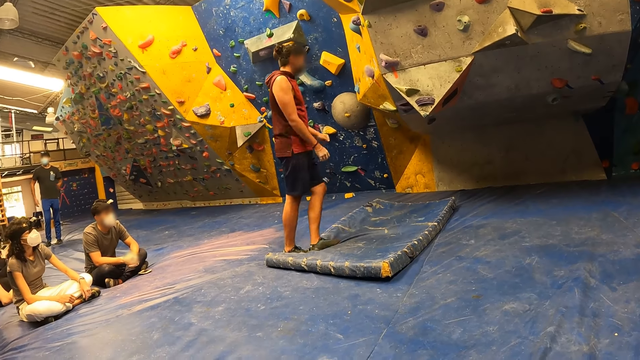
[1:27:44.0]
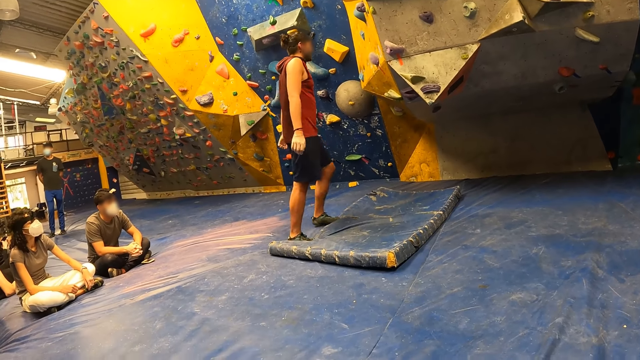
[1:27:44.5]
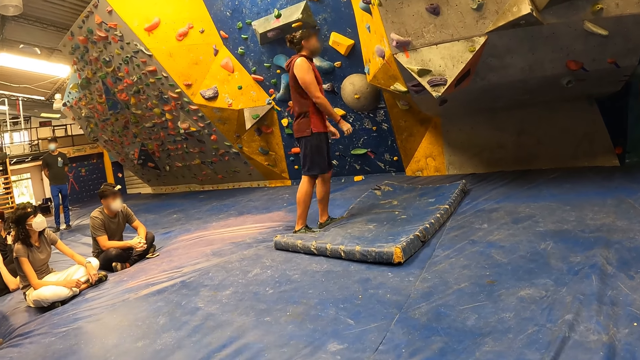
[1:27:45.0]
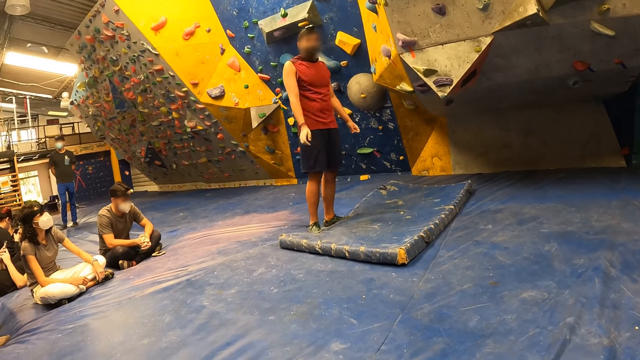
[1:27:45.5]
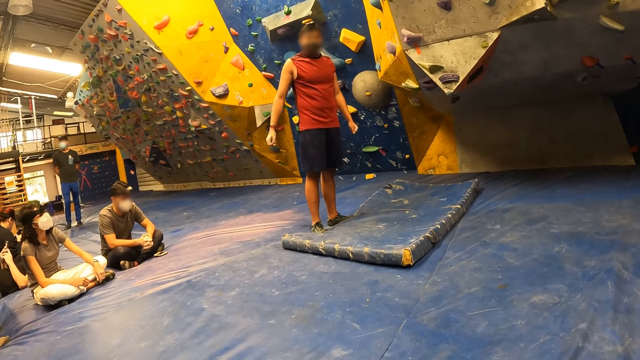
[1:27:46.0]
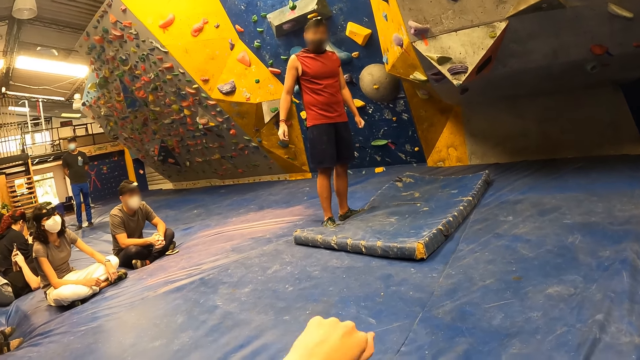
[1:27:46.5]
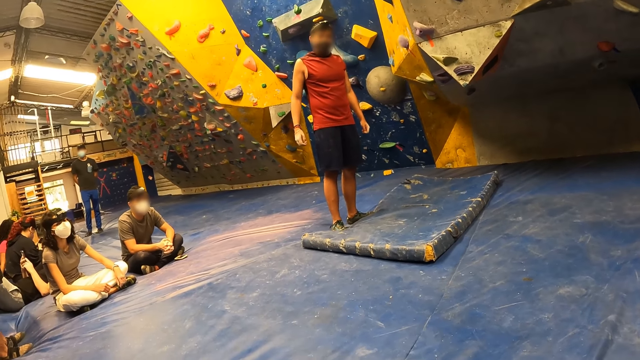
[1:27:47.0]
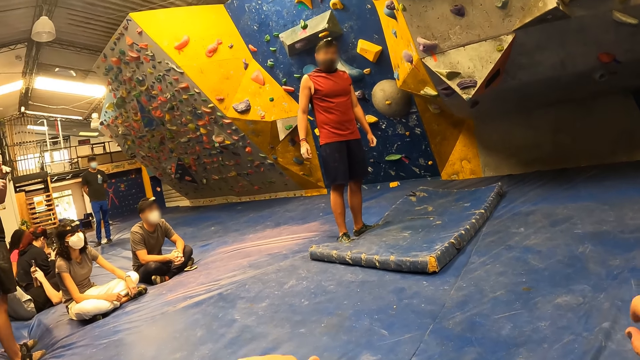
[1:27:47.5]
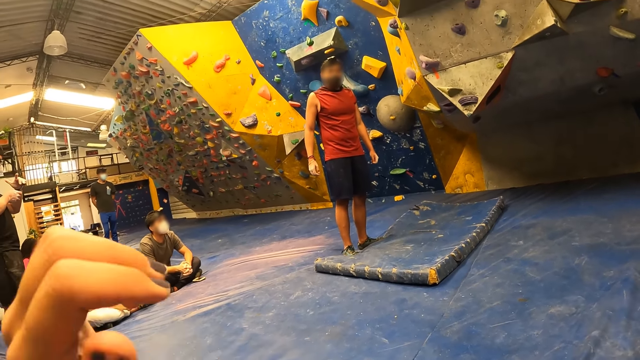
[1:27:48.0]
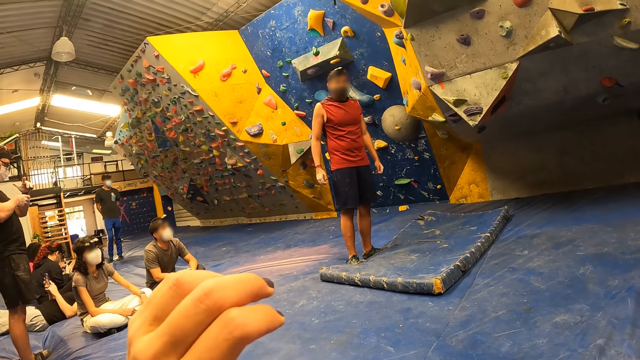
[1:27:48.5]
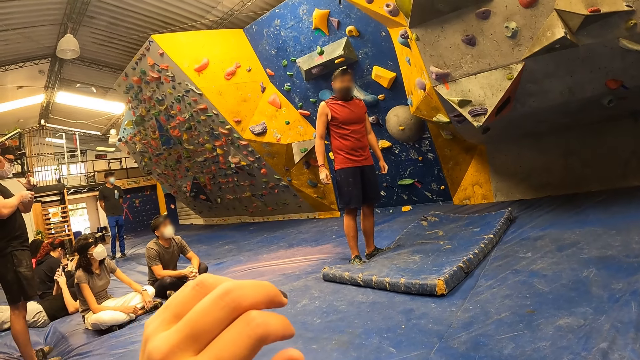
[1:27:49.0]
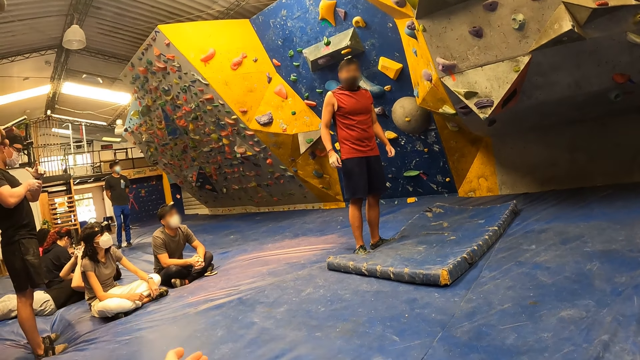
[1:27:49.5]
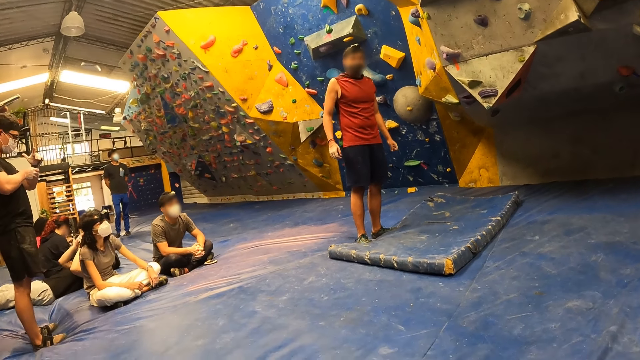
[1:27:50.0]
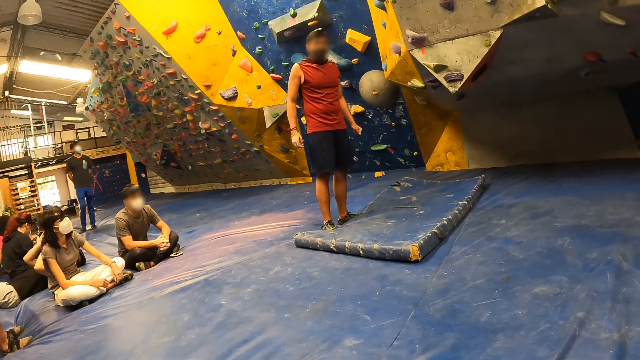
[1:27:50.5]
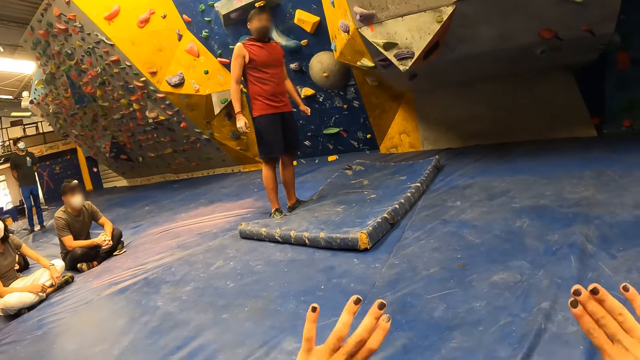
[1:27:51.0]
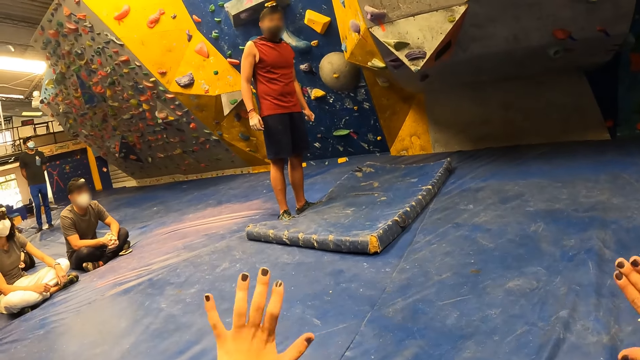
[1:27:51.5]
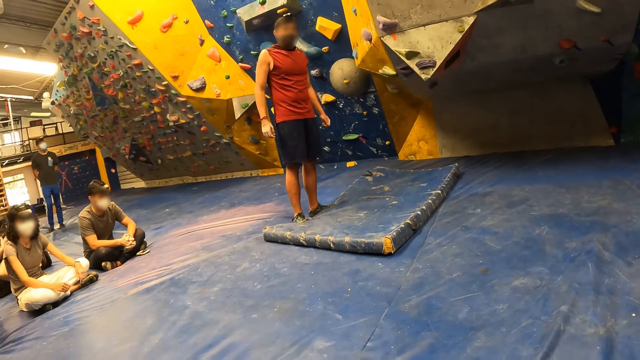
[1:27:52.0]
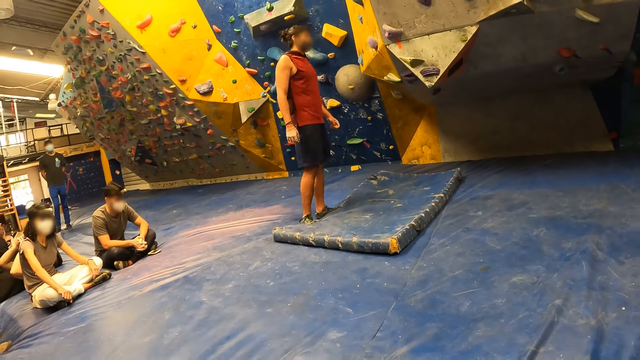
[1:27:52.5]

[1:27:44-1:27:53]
The camera wearer interacts with the man. They talk with the man.

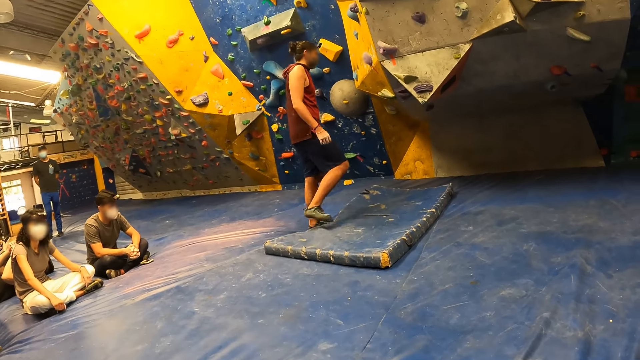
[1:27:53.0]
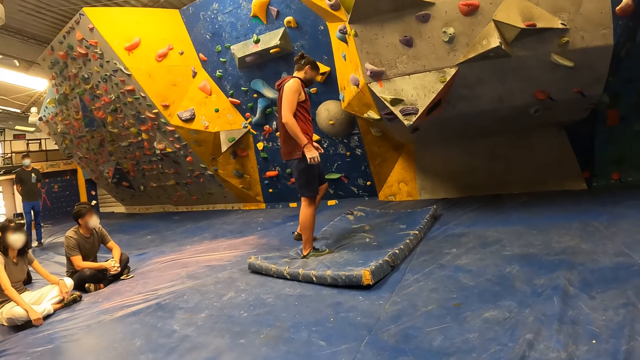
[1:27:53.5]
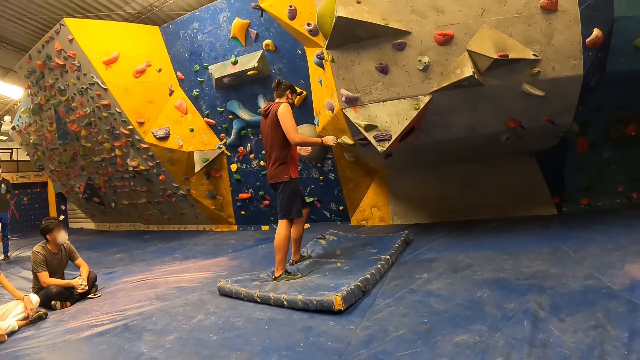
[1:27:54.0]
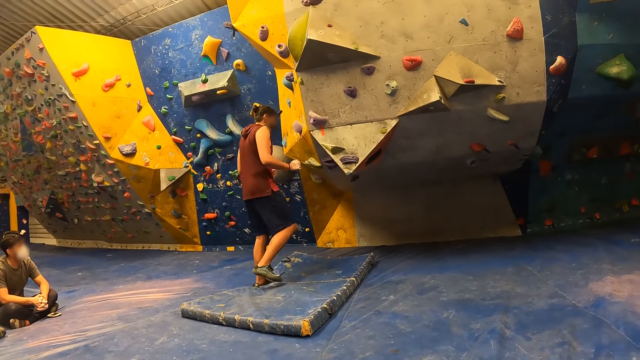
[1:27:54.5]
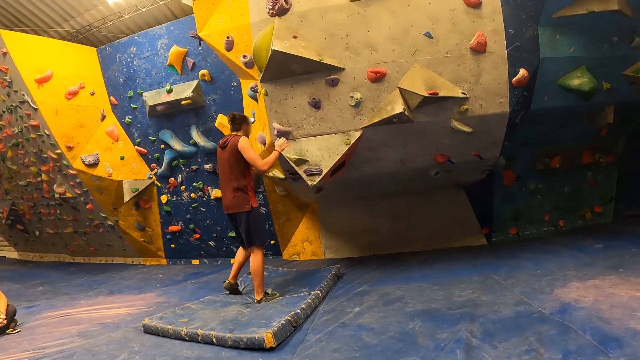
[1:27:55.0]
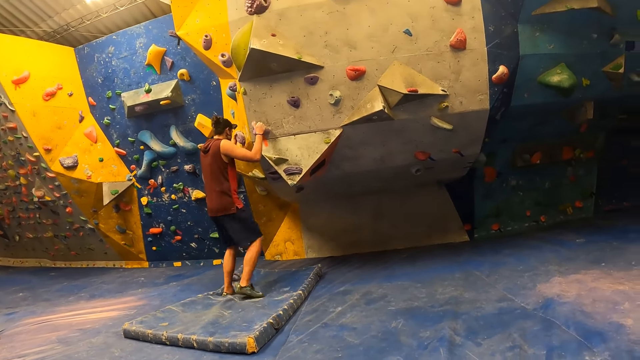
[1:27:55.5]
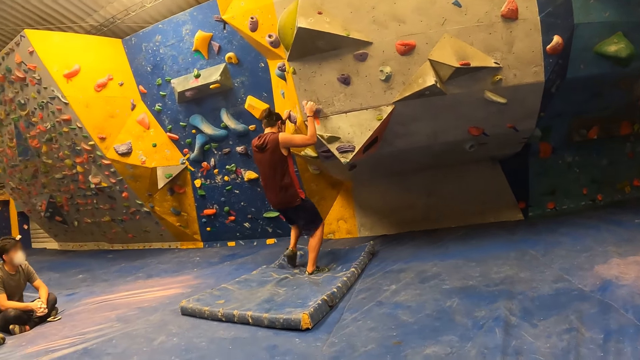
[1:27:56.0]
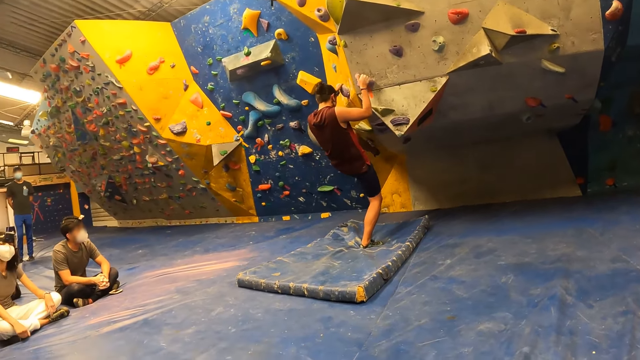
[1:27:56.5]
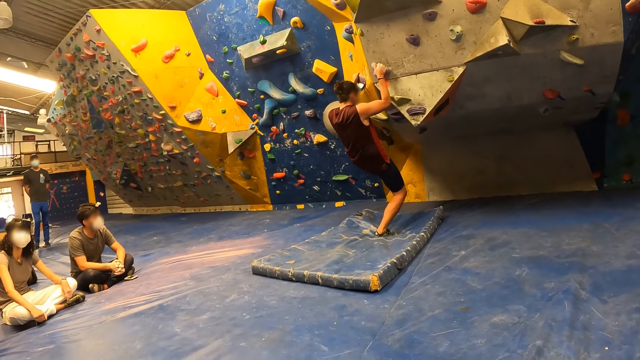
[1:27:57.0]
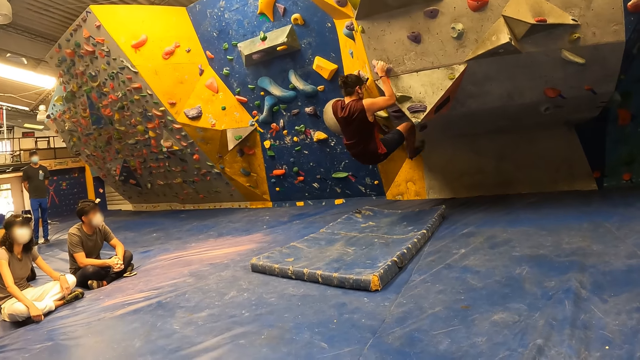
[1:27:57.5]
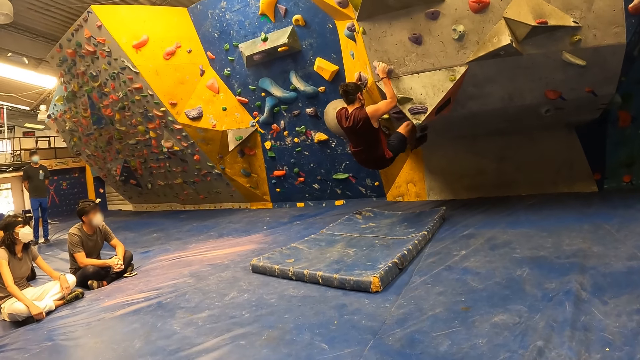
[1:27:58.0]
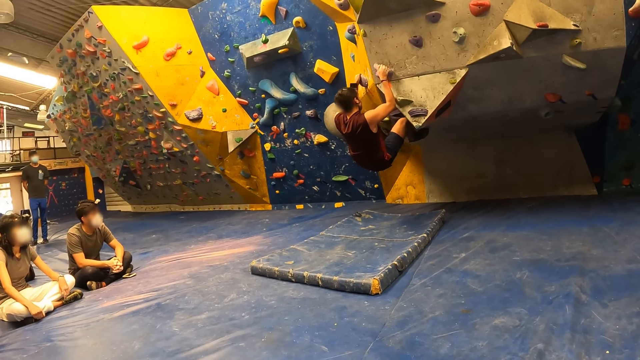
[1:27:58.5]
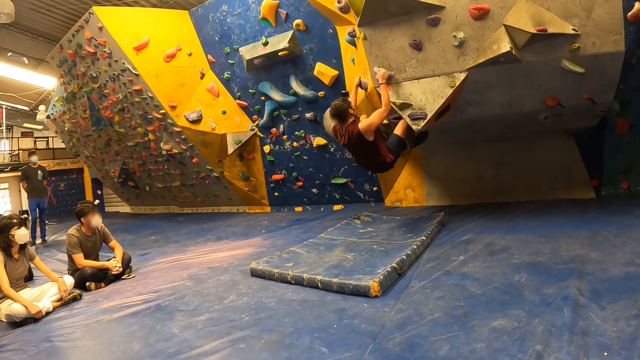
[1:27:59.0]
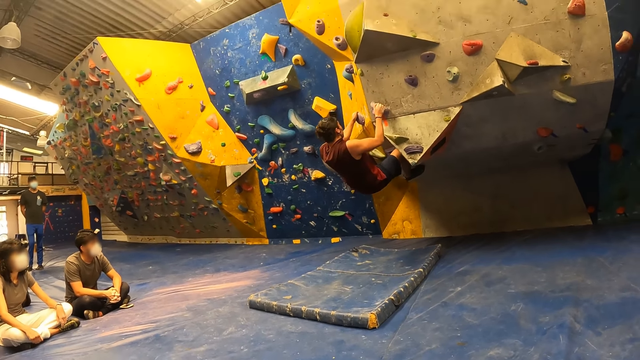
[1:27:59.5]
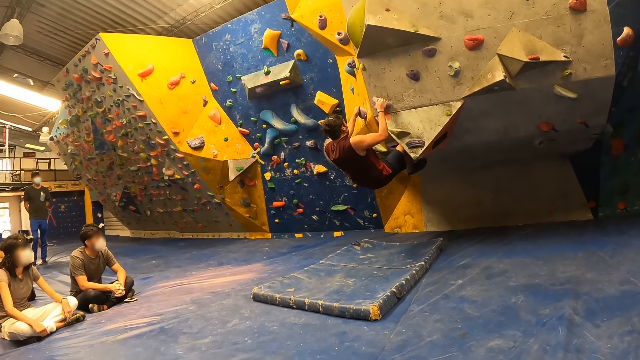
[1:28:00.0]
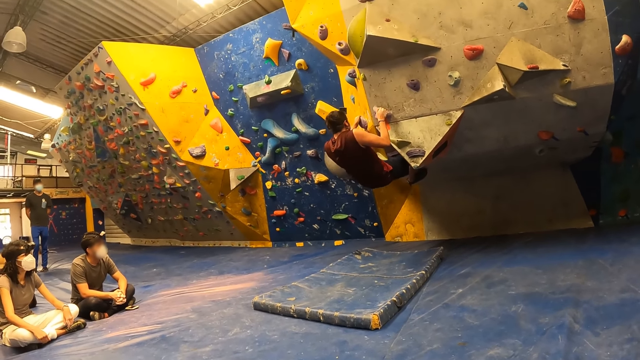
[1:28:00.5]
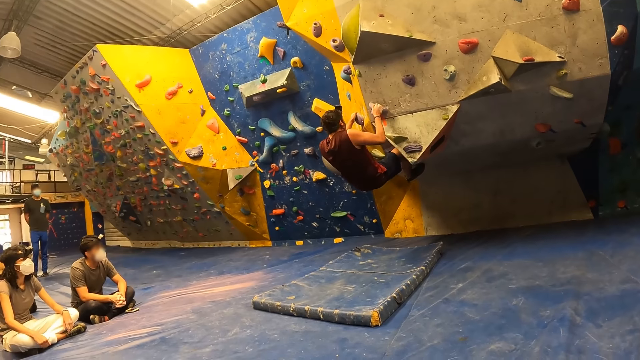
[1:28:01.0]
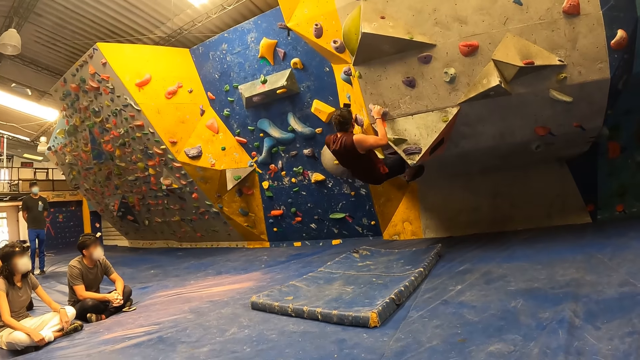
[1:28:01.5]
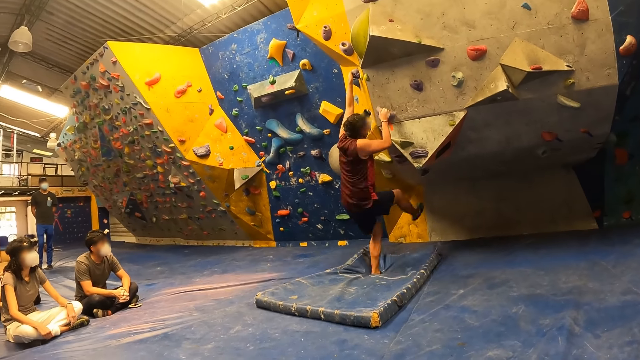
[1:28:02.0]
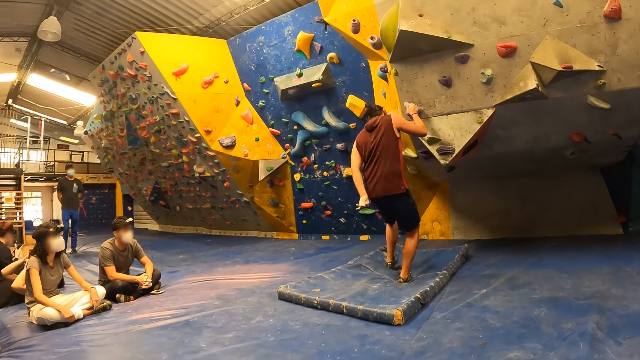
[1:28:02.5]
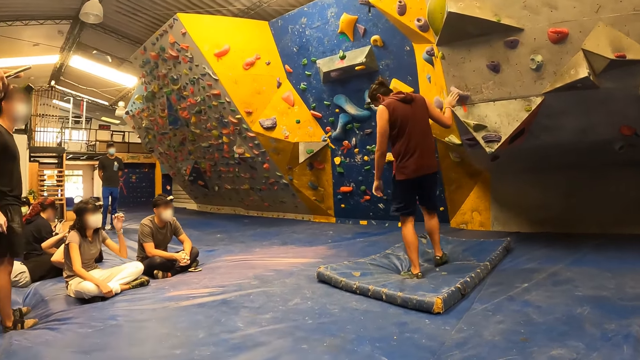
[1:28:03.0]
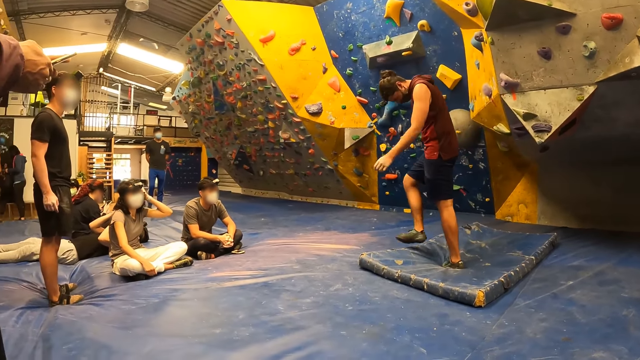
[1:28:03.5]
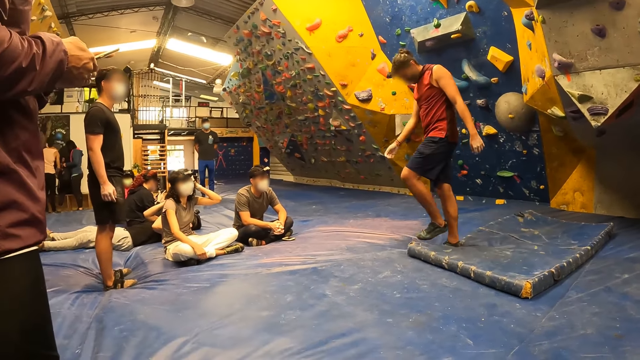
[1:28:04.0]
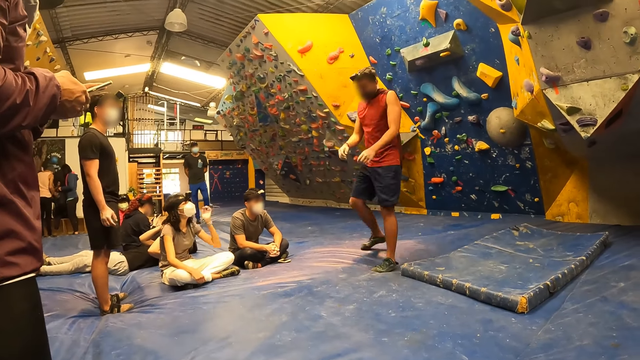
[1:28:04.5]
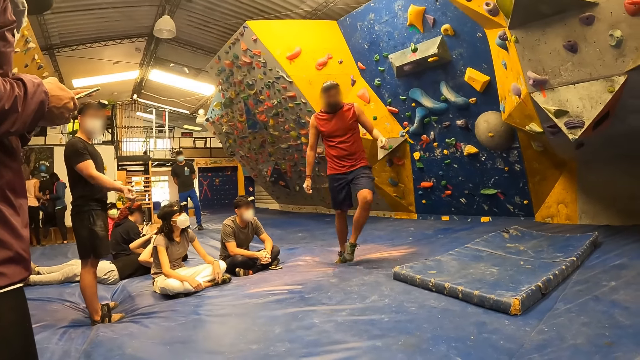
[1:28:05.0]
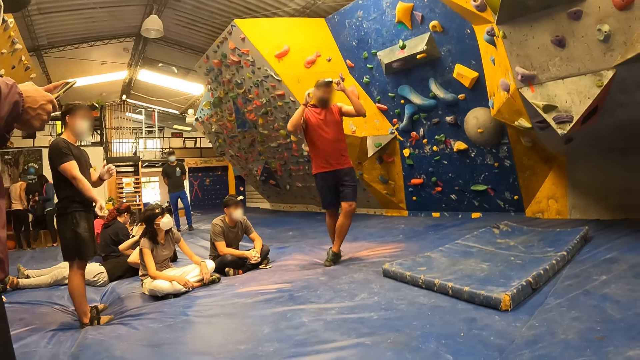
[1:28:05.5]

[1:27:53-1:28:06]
The camera wearer looks around the climbing wall. The man climbs the wall. The man drops to the ground from the wall.
